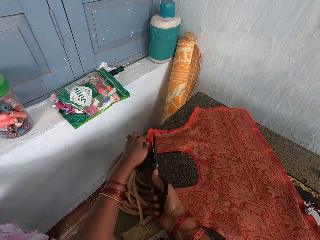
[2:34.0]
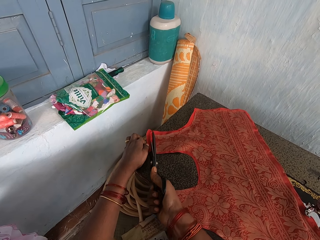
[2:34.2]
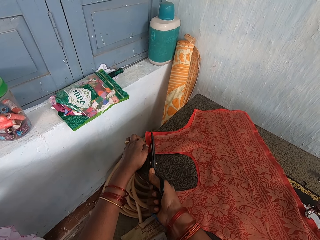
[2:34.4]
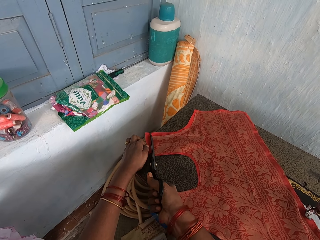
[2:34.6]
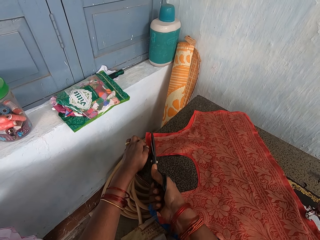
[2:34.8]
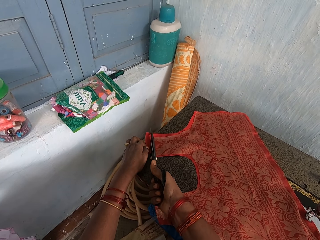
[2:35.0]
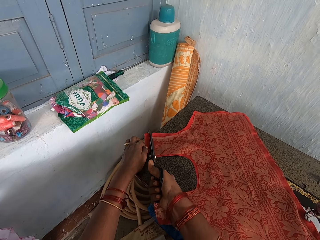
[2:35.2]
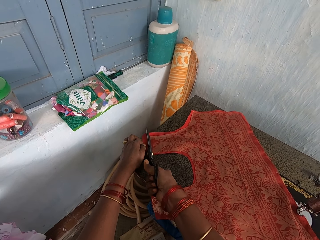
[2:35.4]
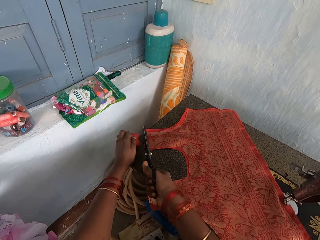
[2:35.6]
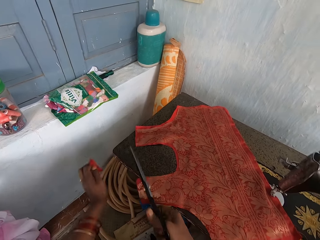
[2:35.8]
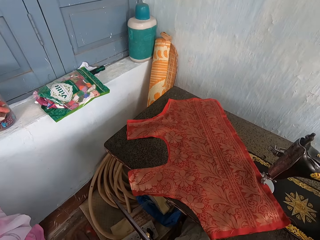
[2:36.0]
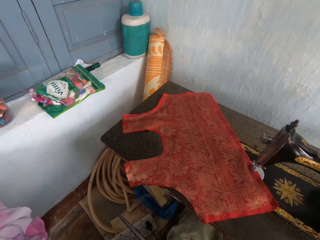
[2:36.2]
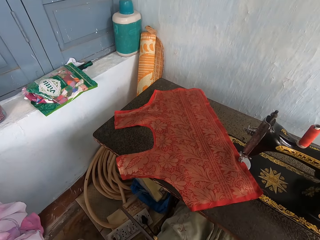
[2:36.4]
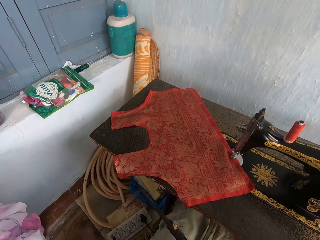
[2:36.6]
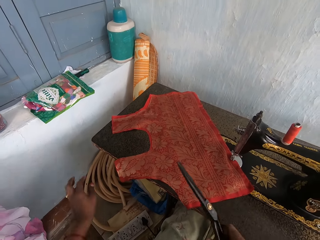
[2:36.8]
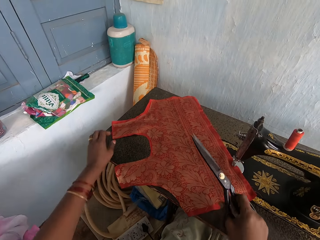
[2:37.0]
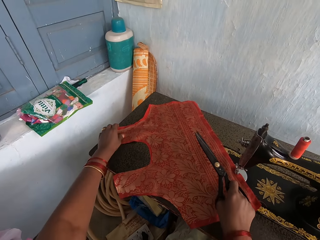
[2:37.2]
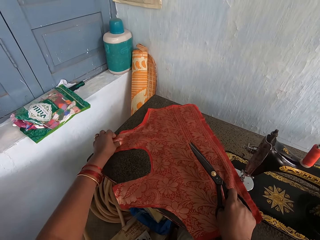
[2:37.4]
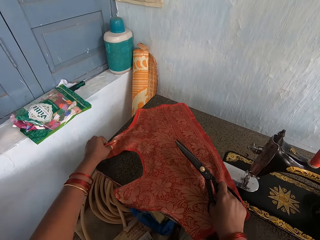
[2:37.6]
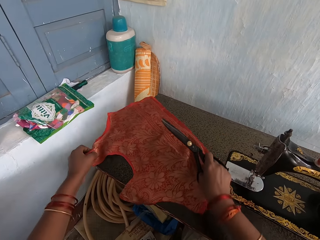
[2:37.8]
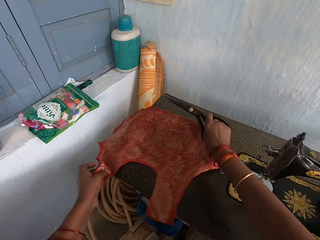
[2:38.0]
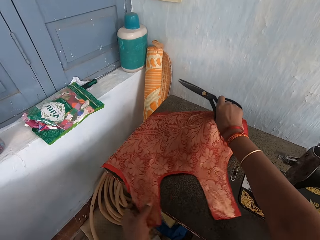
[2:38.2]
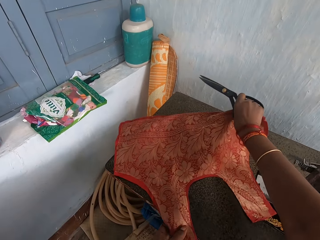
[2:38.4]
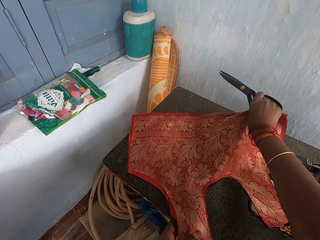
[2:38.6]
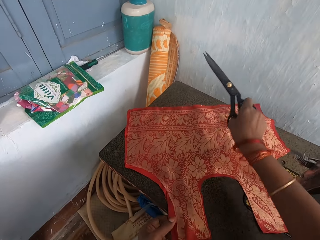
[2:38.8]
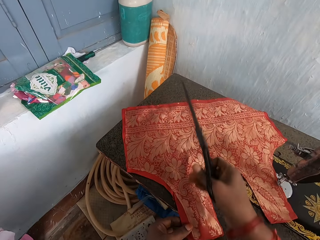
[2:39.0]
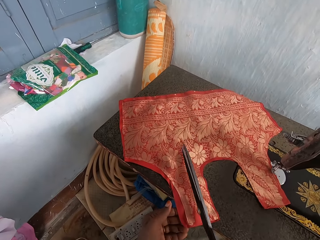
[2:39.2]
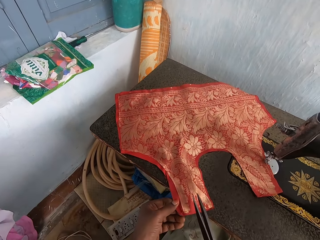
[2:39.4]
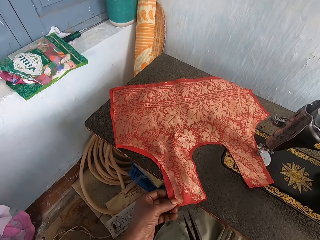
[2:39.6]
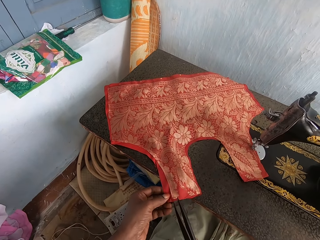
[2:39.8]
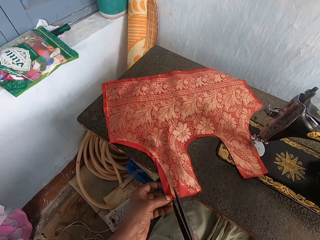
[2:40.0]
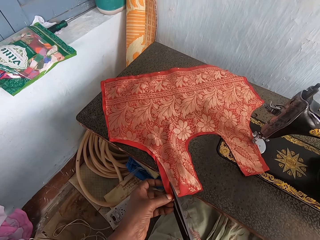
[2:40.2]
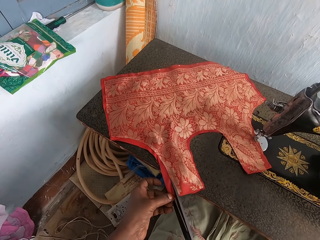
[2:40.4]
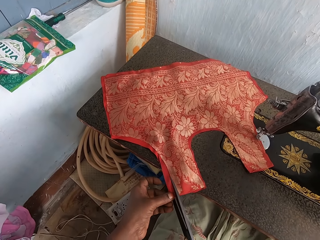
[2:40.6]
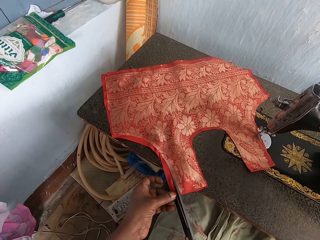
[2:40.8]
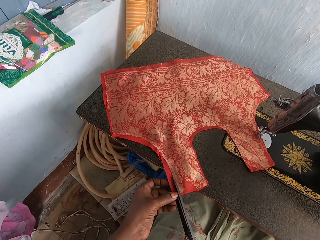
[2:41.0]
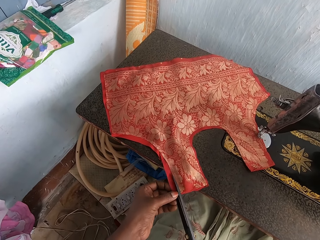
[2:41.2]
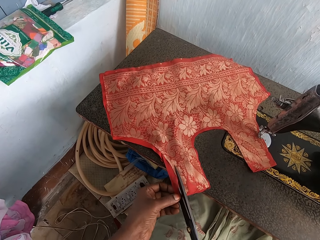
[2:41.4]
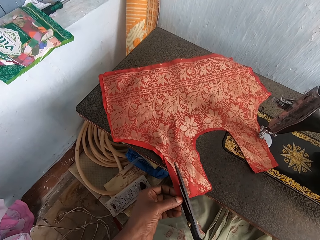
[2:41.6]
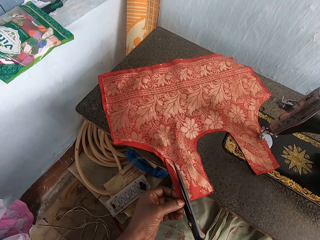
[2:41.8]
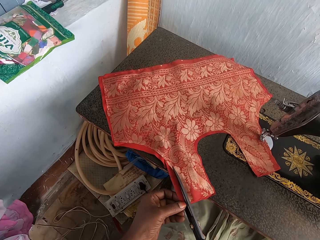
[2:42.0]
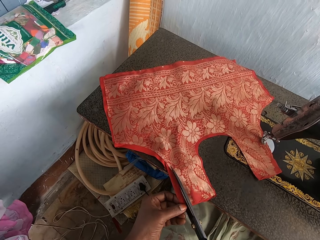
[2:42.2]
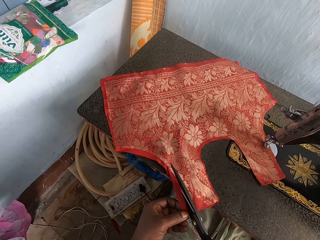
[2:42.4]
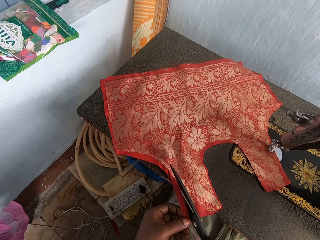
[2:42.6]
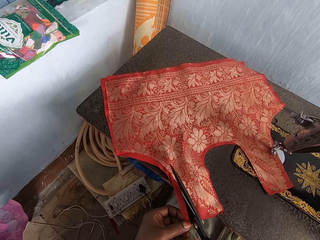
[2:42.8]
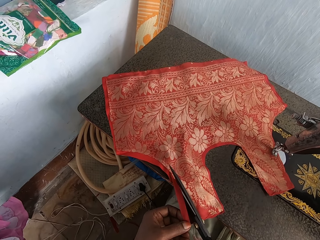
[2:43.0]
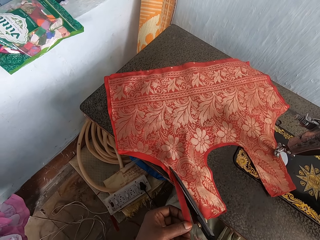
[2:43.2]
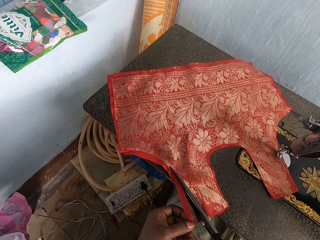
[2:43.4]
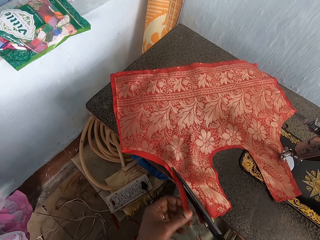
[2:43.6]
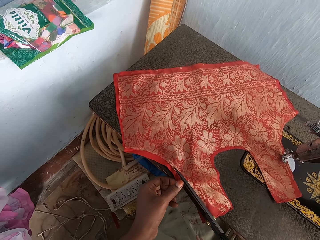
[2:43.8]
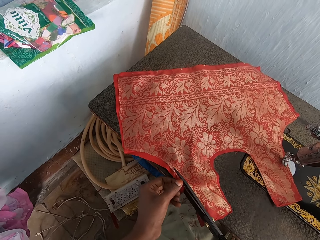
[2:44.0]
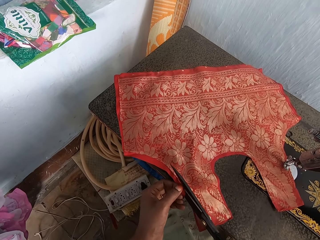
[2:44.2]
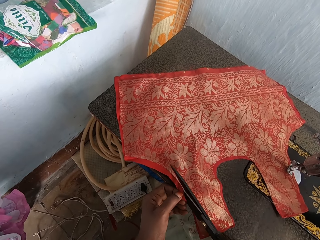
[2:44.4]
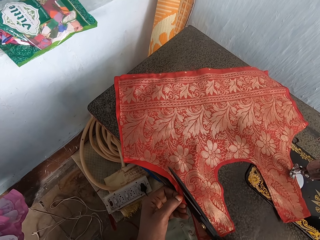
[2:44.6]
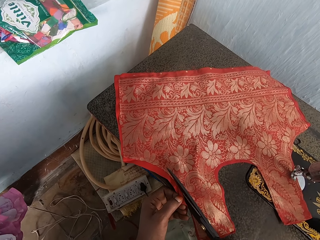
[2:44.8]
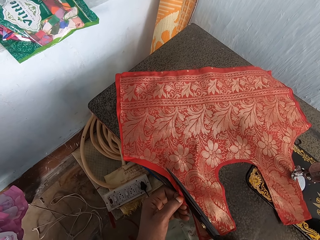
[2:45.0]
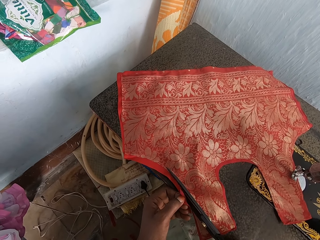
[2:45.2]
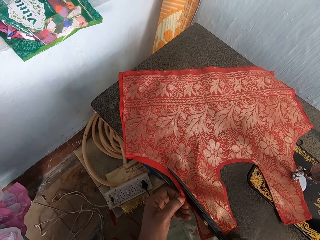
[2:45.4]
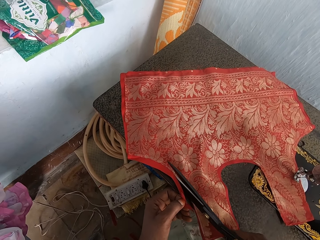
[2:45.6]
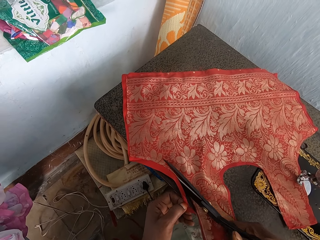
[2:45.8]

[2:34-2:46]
The camera wearer drops a piece of cloth. They move the cloth. They turn the cloth. They cut the cloth with the scissors.

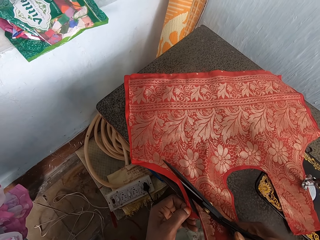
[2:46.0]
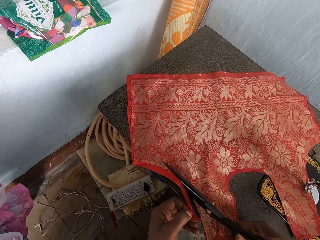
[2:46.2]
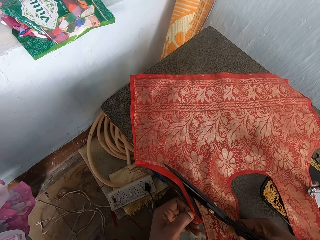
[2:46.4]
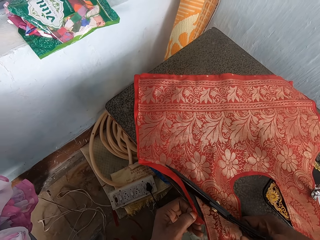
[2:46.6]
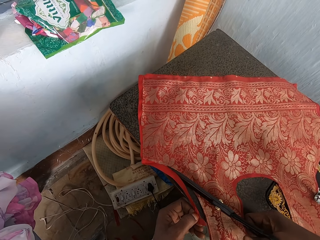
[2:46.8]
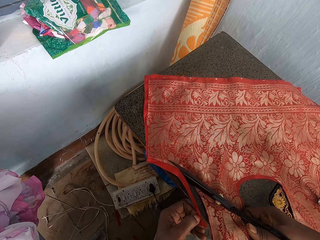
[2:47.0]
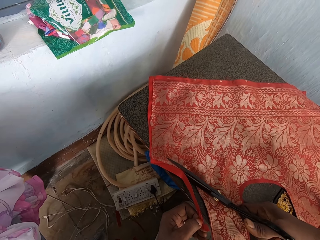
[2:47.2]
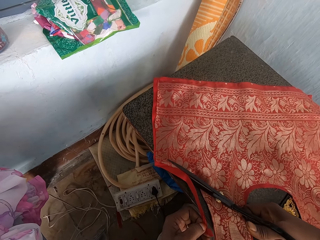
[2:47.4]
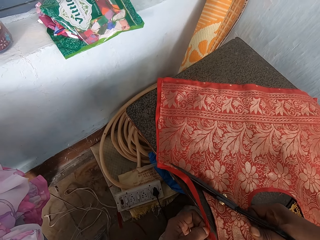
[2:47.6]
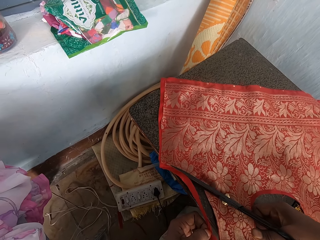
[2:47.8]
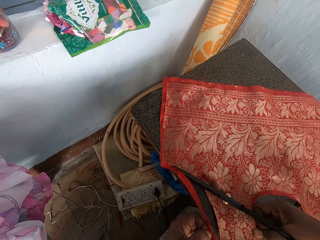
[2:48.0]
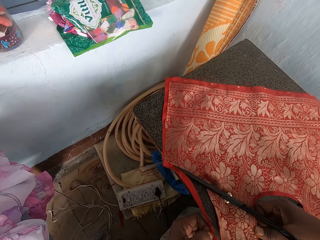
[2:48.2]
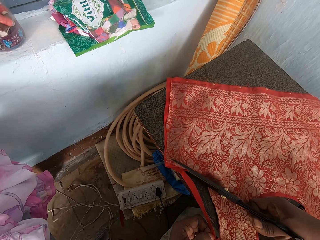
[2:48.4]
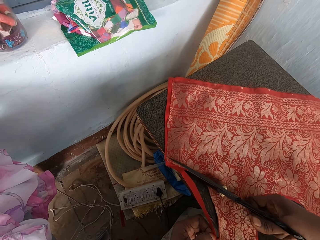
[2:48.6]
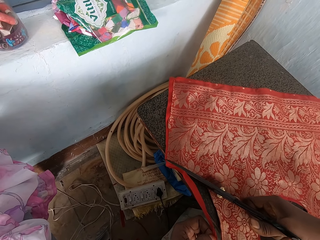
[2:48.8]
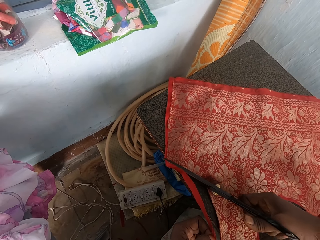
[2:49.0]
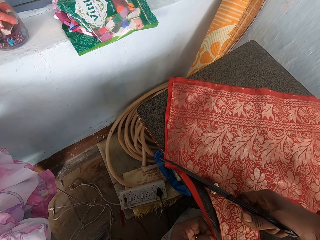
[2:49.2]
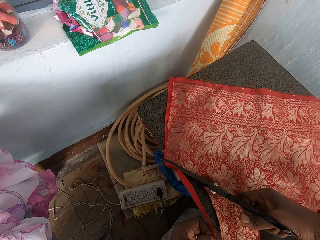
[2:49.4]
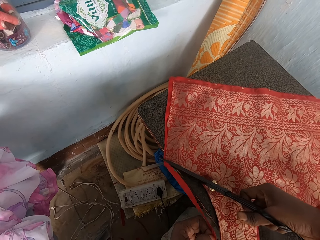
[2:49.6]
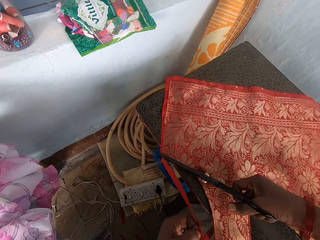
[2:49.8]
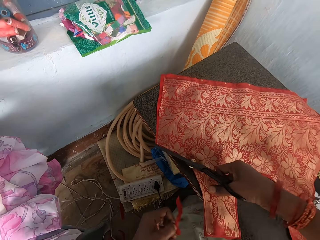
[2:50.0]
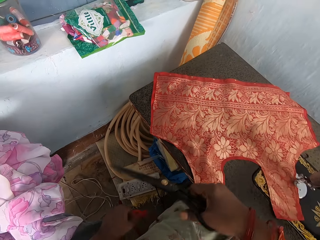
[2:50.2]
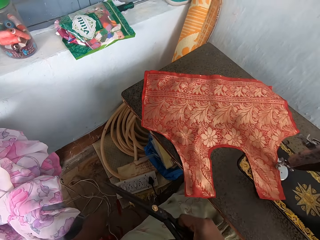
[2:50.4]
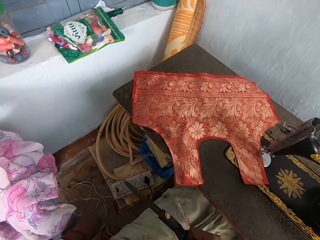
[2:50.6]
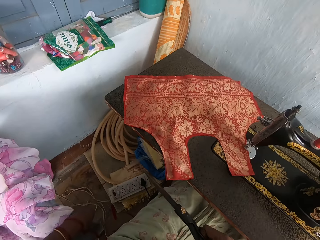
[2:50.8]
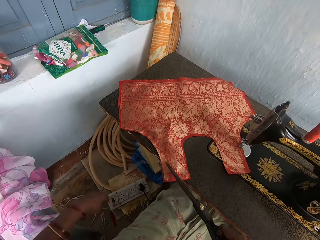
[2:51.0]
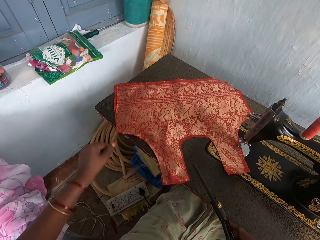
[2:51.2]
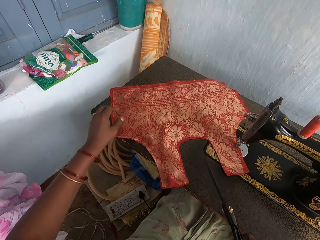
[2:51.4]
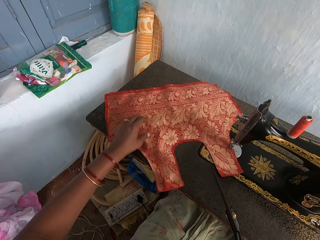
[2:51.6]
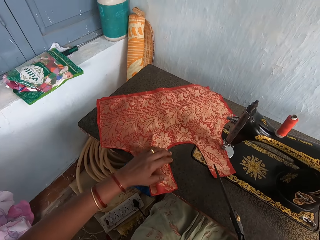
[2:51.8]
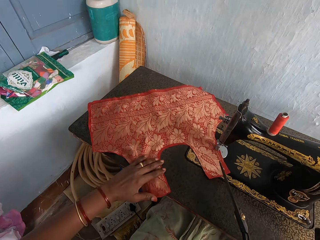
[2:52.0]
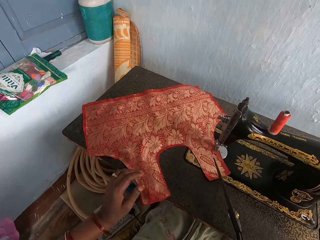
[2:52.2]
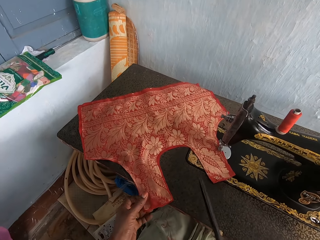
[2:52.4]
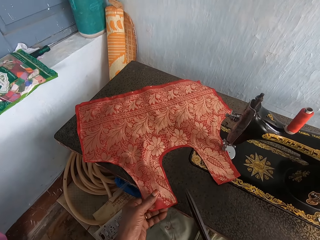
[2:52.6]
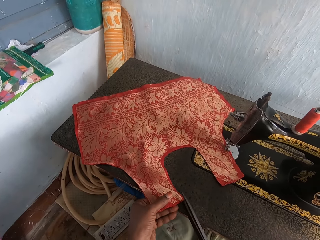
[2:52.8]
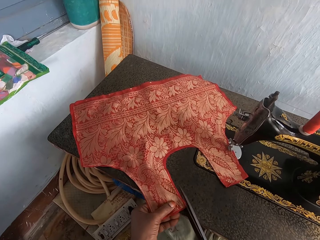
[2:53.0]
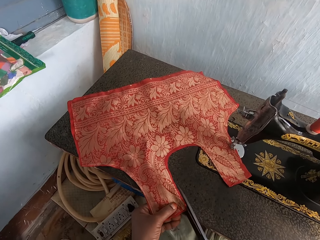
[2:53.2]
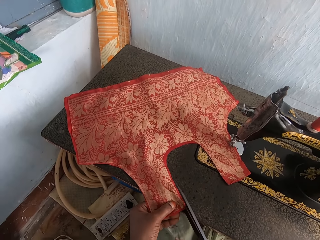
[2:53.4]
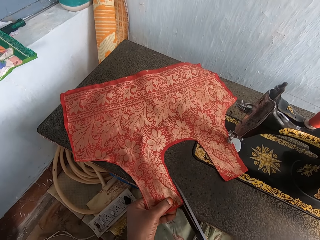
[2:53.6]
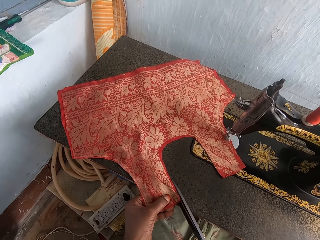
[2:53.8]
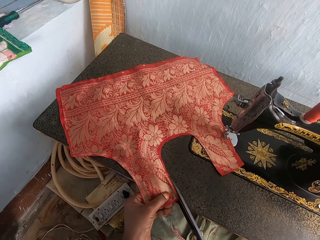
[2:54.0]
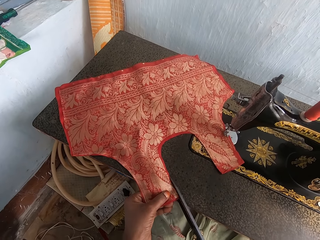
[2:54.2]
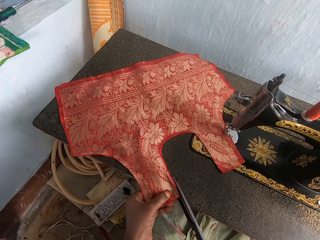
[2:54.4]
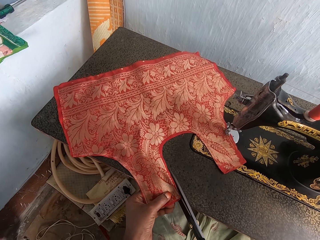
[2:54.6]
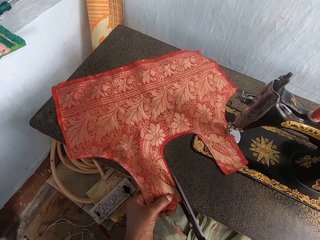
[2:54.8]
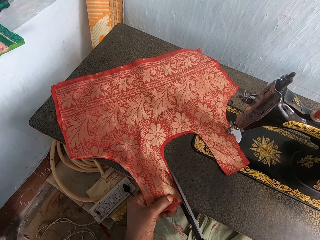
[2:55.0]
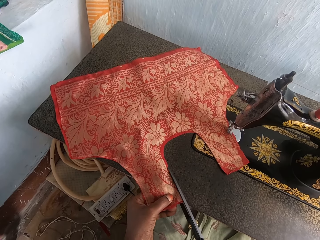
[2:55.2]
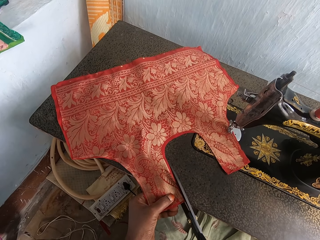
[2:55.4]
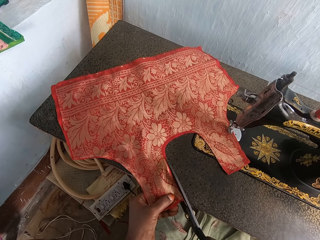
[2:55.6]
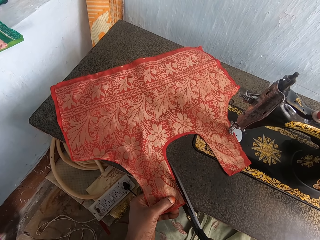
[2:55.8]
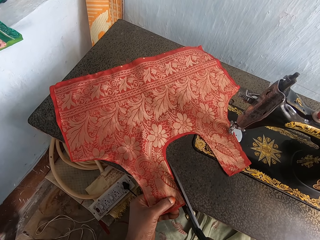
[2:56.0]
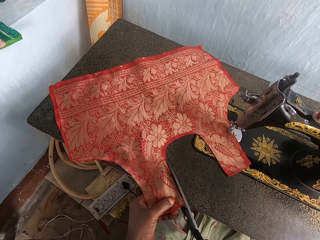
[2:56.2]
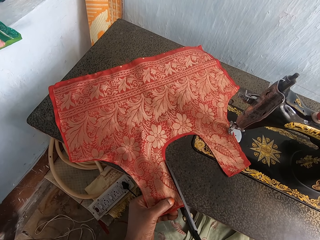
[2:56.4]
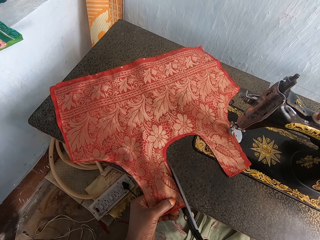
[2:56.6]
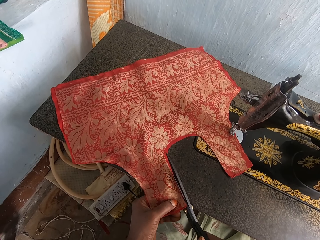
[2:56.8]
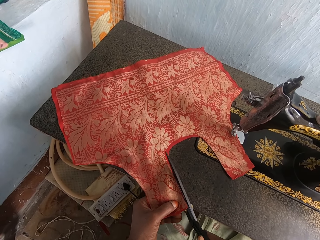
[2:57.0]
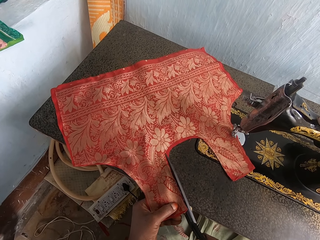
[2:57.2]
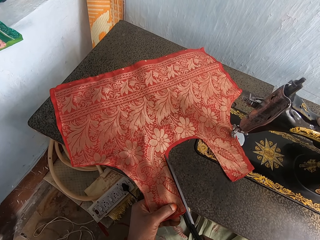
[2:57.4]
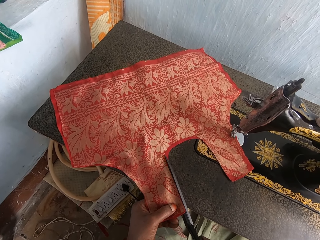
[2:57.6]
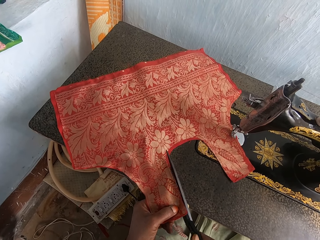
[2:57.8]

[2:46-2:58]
The camera wearer drops a piece of cloth. They cut the cloth with scissors.
